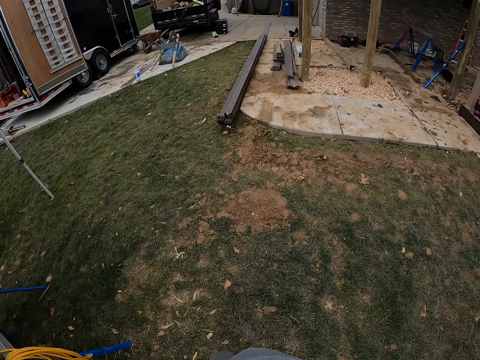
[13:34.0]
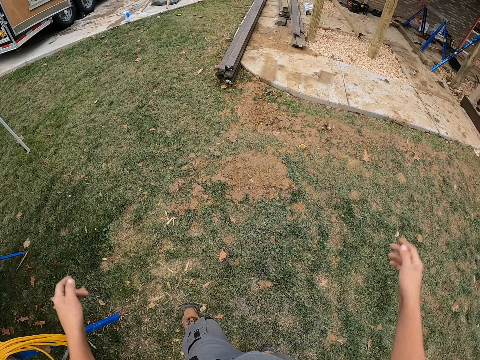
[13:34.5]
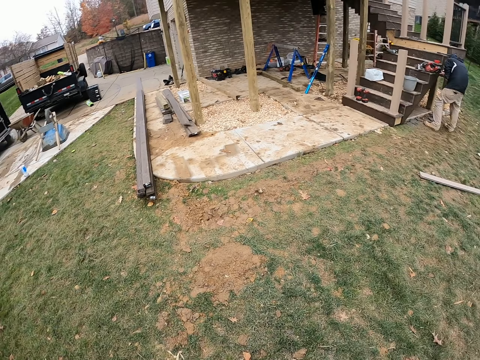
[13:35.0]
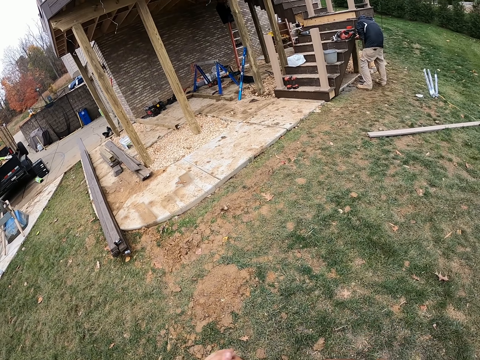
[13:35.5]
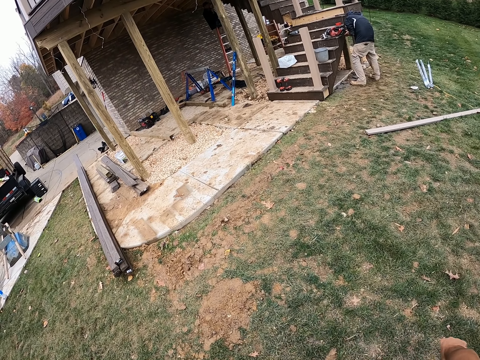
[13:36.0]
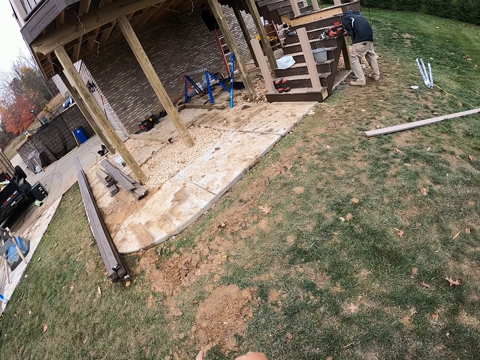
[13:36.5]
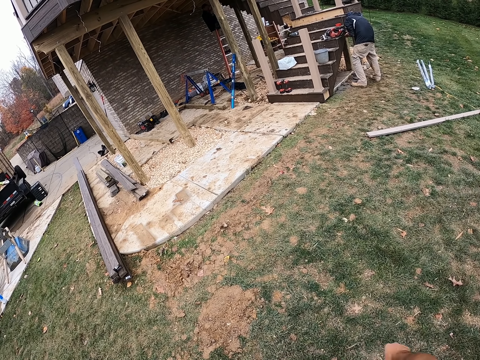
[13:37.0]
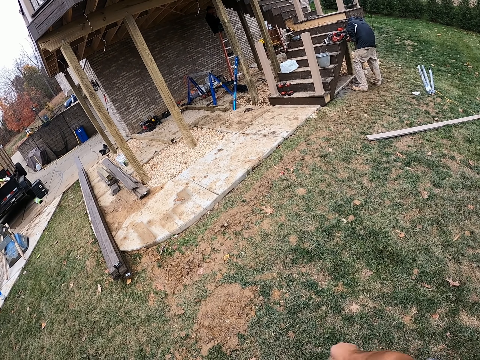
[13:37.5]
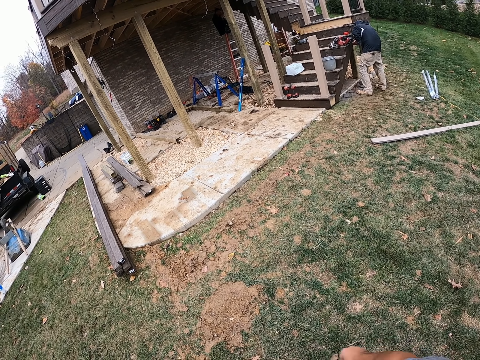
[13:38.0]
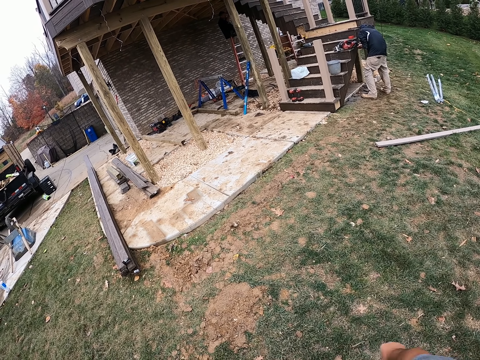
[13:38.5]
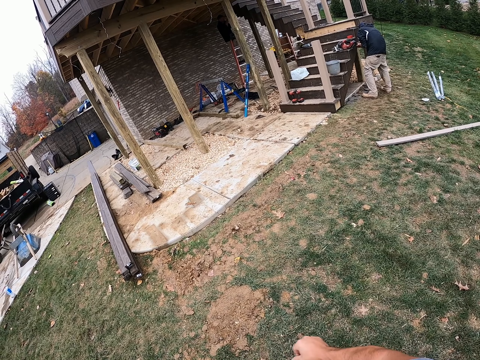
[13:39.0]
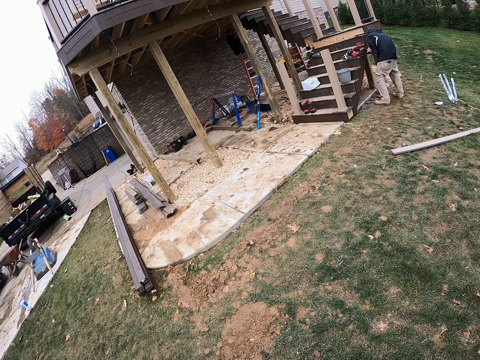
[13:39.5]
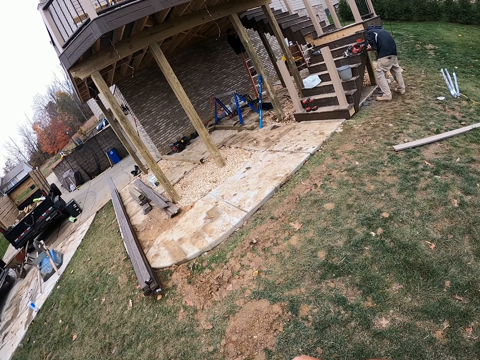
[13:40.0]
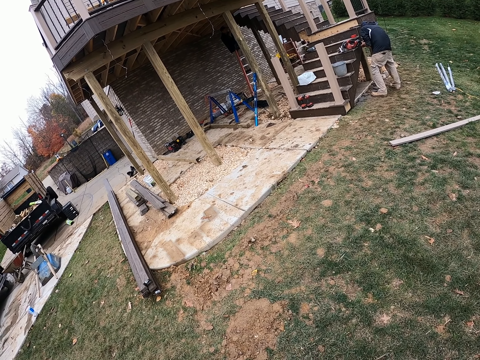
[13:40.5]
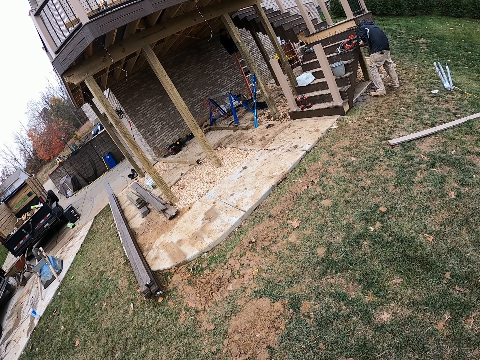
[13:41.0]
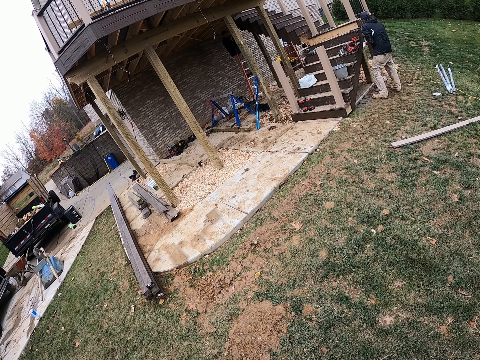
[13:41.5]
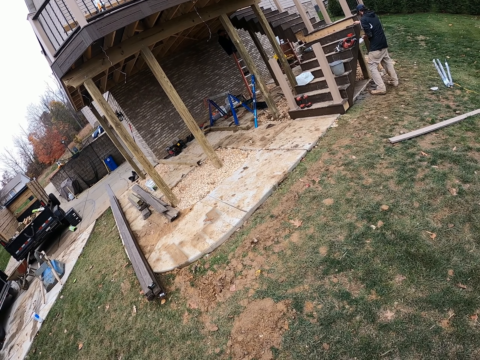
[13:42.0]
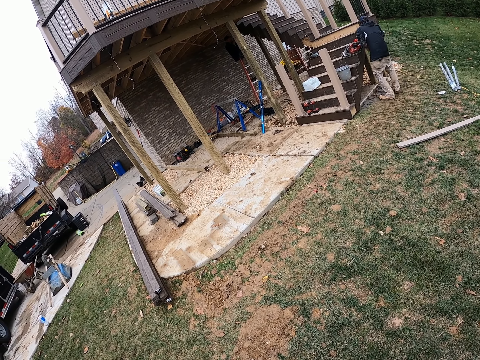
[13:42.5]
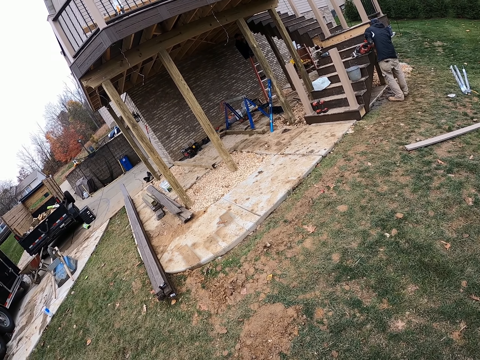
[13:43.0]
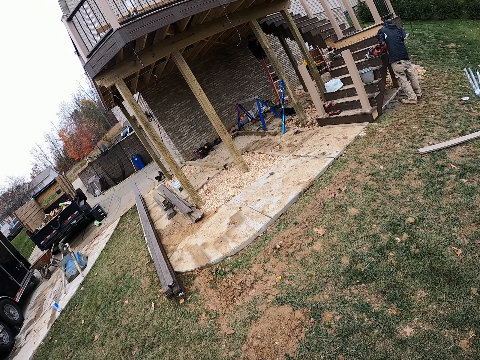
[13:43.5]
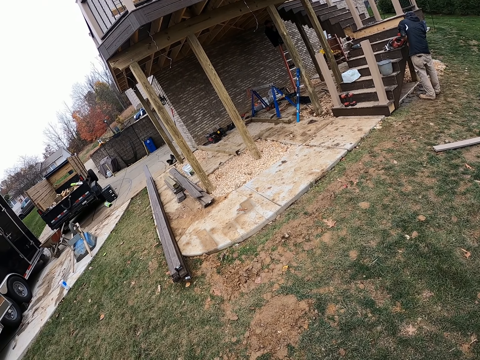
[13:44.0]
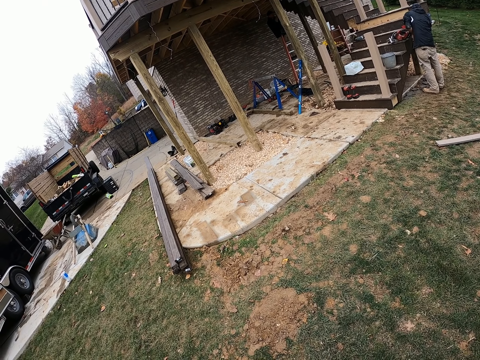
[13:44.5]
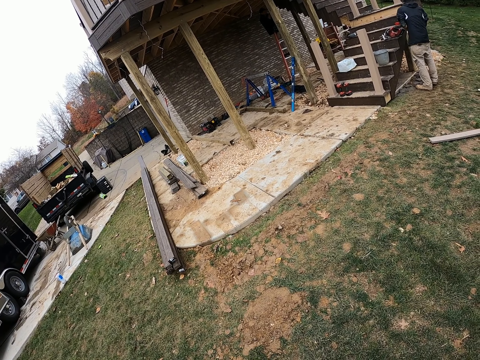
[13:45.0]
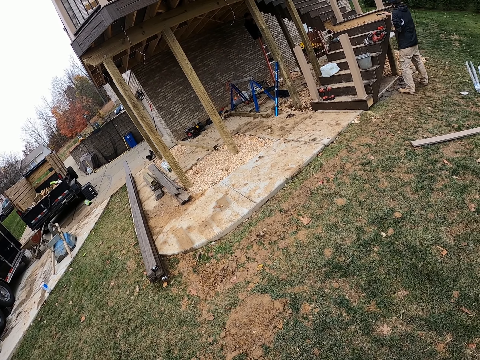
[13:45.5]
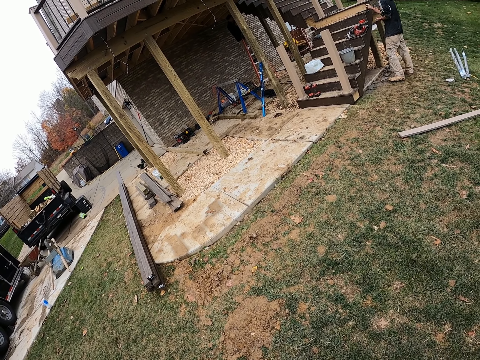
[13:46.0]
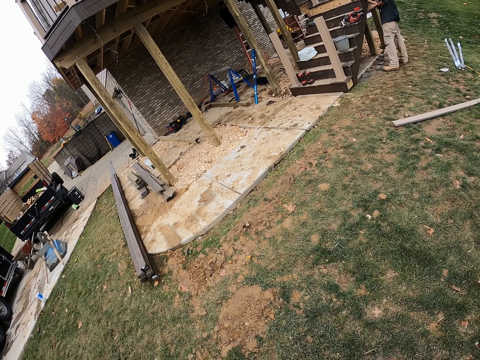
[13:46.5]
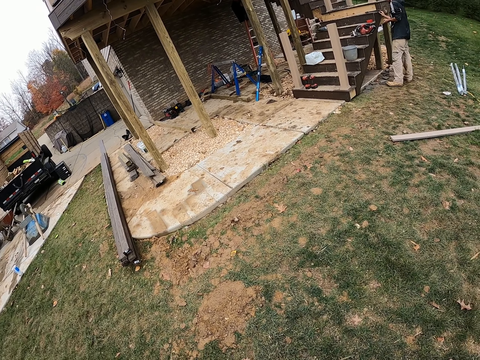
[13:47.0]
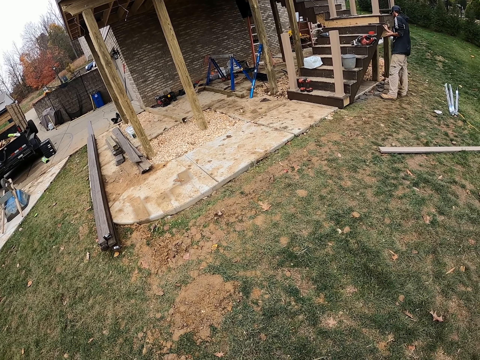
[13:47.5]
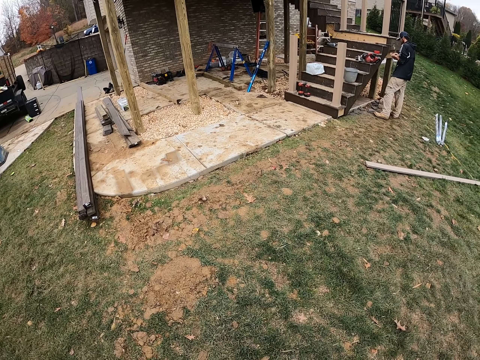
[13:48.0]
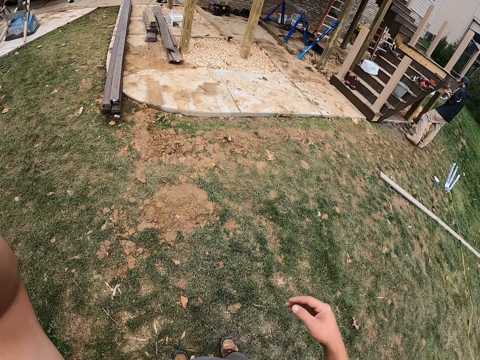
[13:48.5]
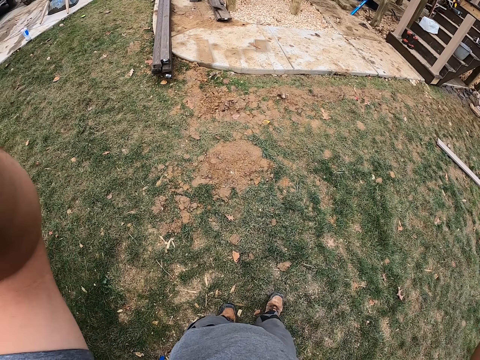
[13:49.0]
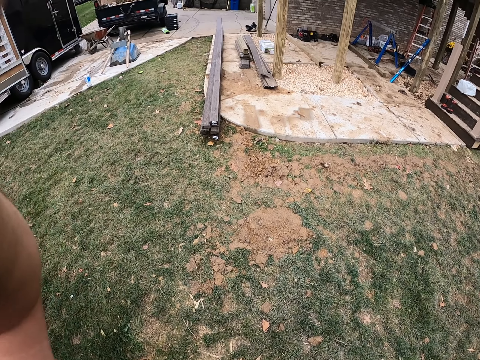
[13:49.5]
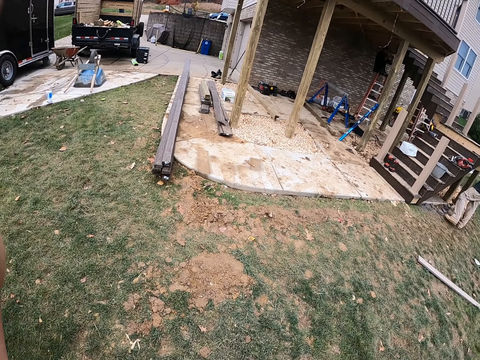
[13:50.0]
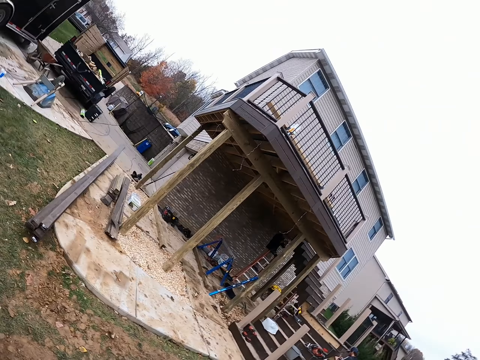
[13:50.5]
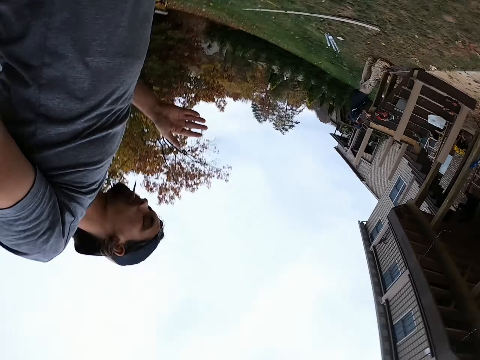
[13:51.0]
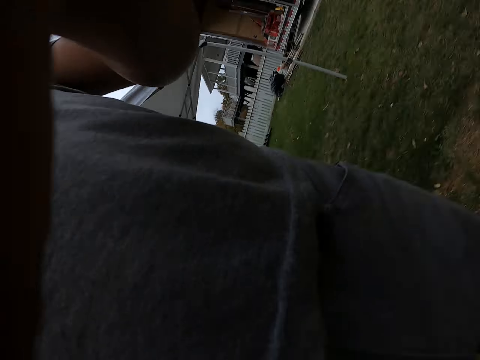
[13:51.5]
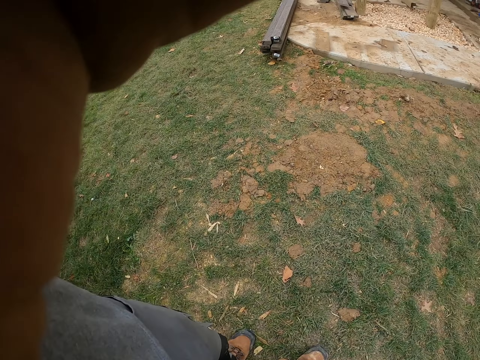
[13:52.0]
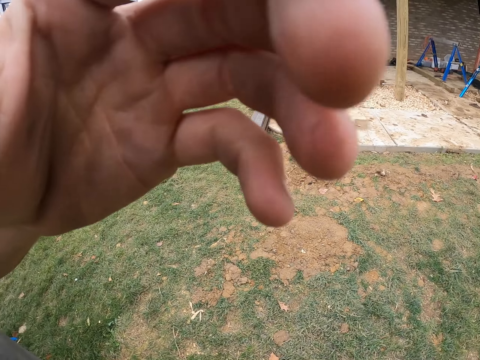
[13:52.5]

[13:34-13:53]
The camera wearer puts hands down. They look around. A man stands near the stairs and picks up a hammer. The man puts the hammer down. The camera wearer lifts hand up.
